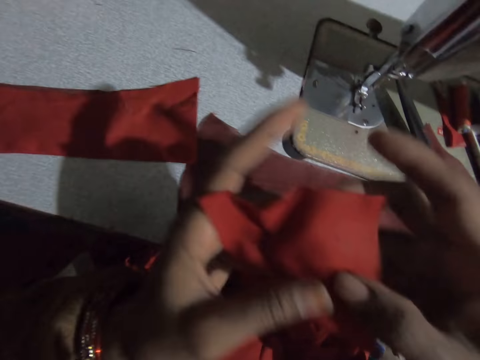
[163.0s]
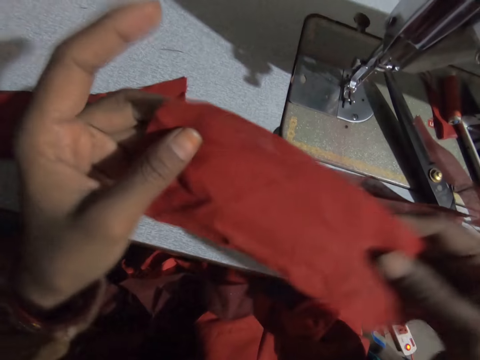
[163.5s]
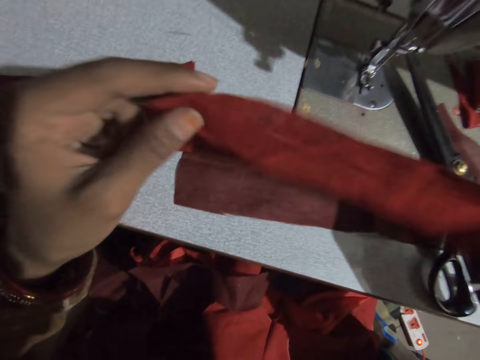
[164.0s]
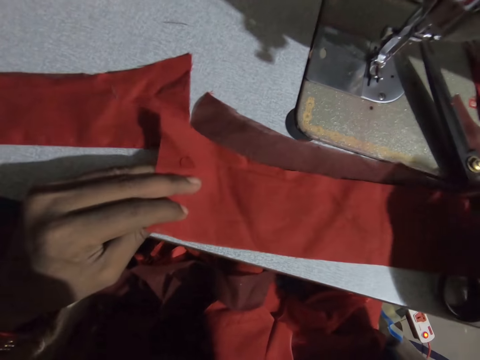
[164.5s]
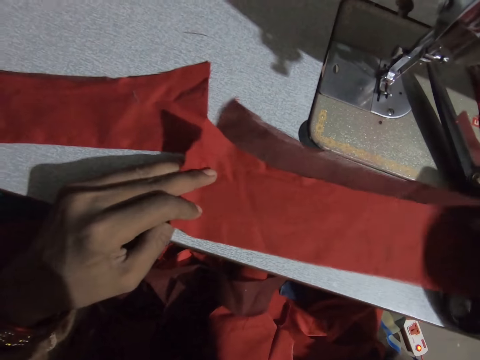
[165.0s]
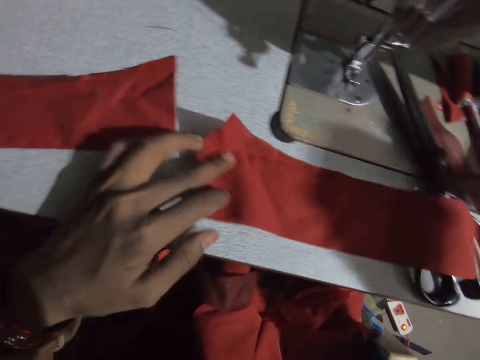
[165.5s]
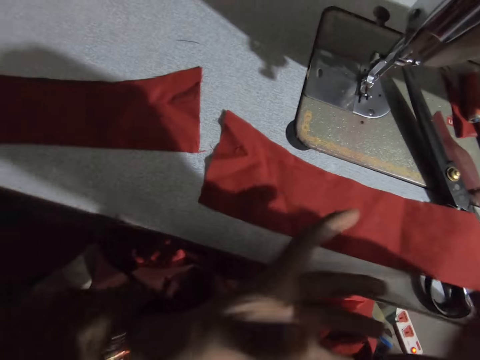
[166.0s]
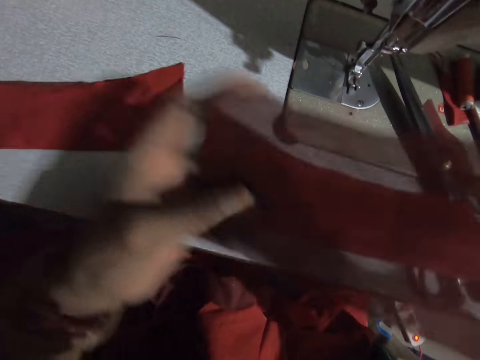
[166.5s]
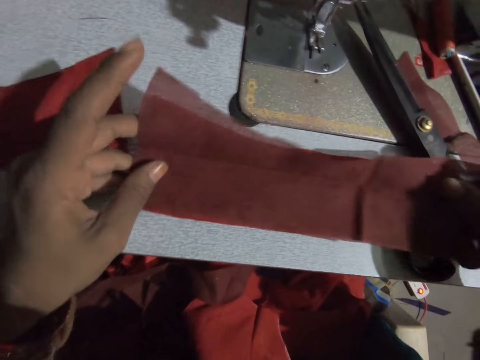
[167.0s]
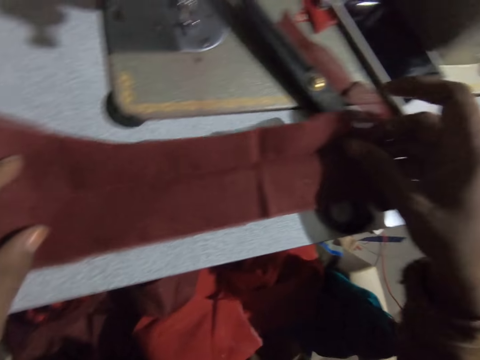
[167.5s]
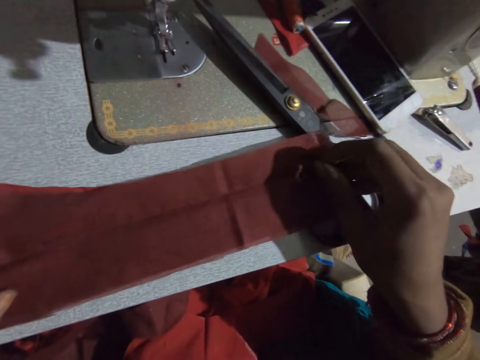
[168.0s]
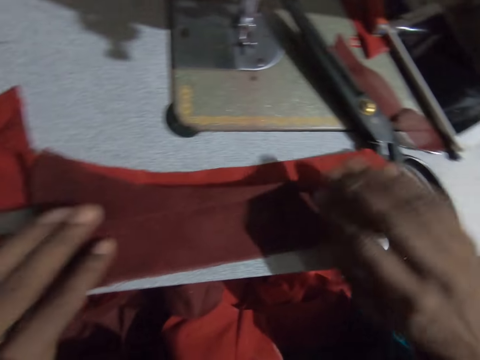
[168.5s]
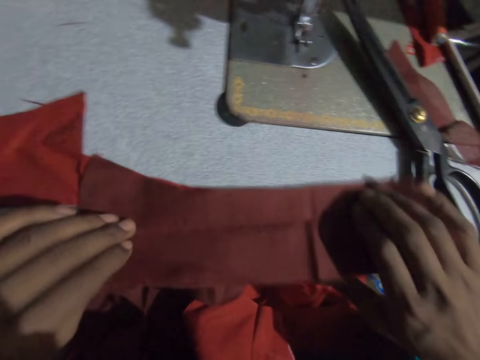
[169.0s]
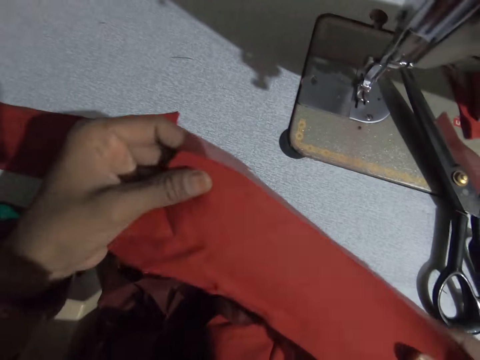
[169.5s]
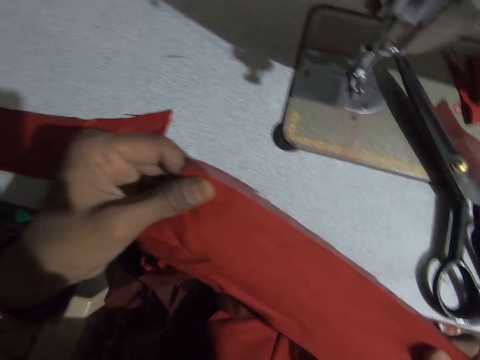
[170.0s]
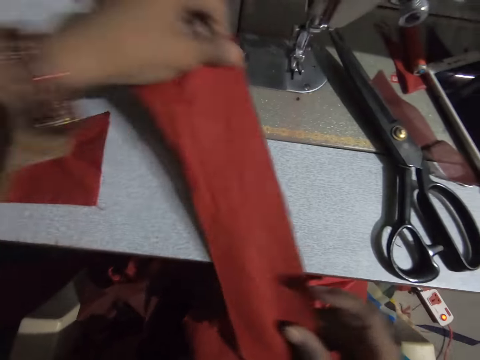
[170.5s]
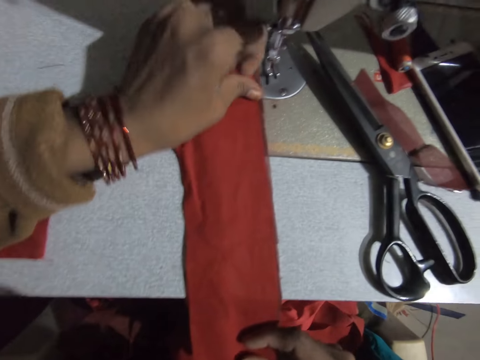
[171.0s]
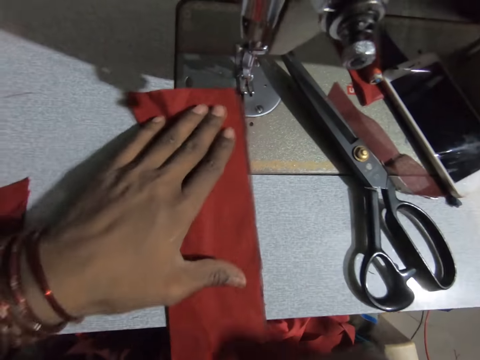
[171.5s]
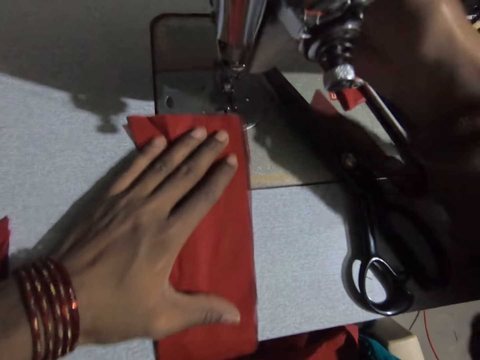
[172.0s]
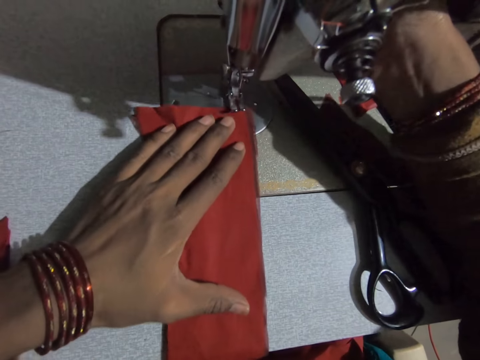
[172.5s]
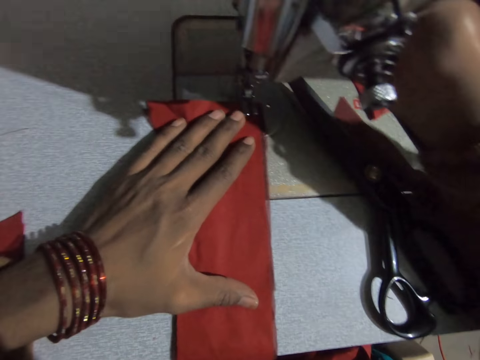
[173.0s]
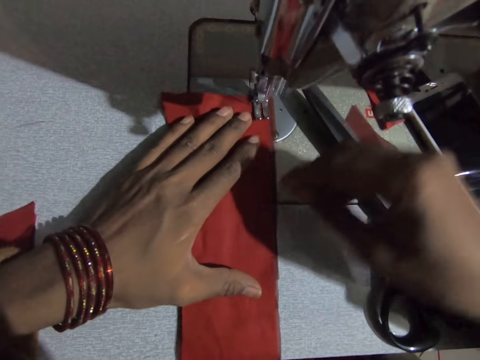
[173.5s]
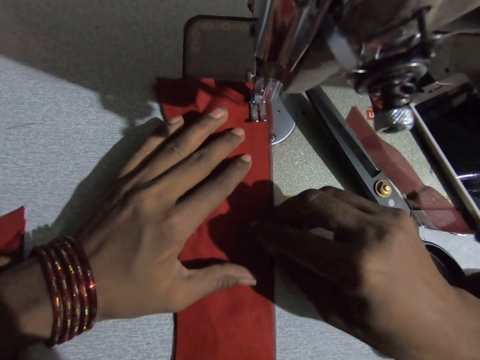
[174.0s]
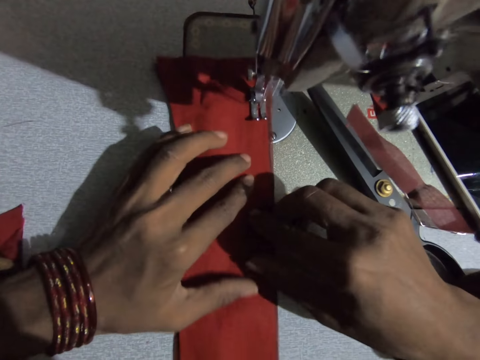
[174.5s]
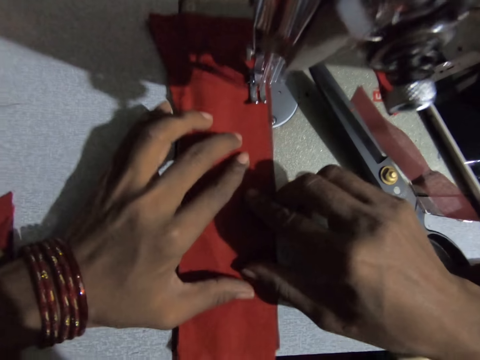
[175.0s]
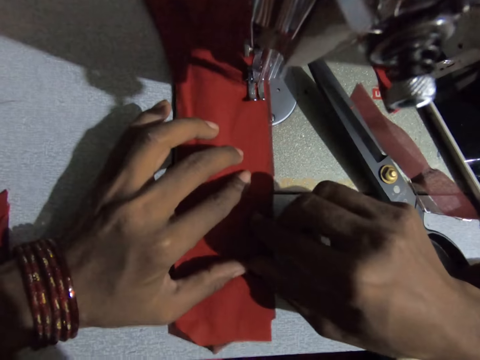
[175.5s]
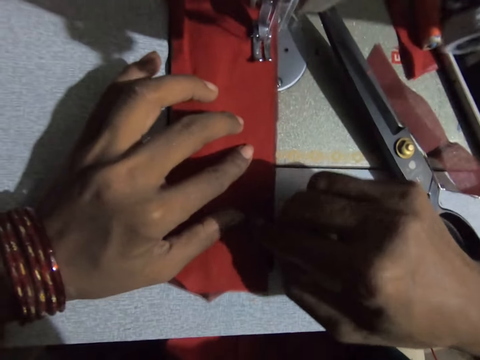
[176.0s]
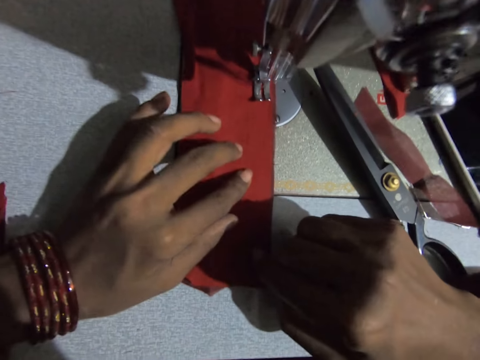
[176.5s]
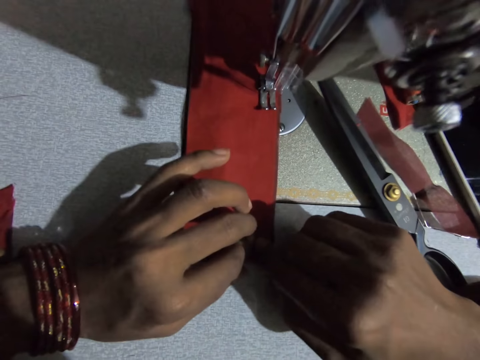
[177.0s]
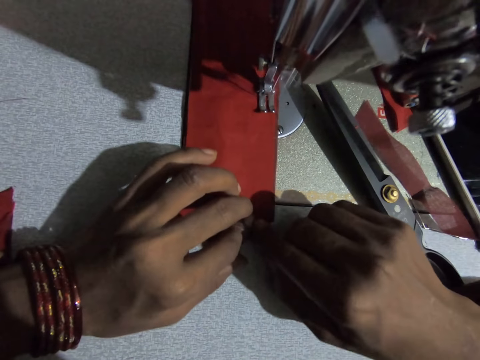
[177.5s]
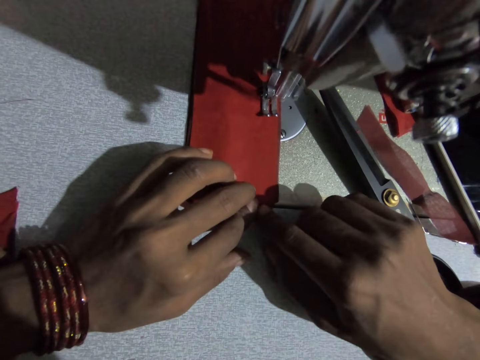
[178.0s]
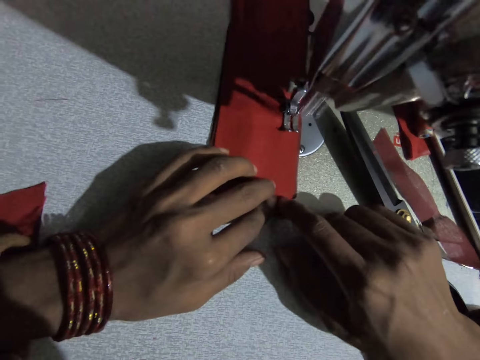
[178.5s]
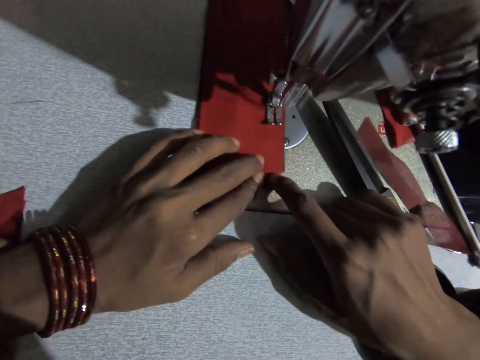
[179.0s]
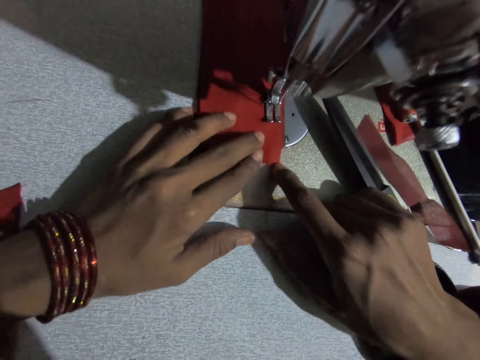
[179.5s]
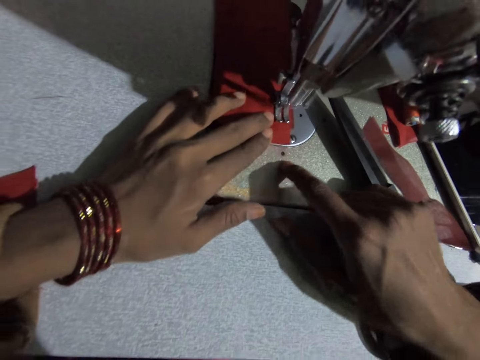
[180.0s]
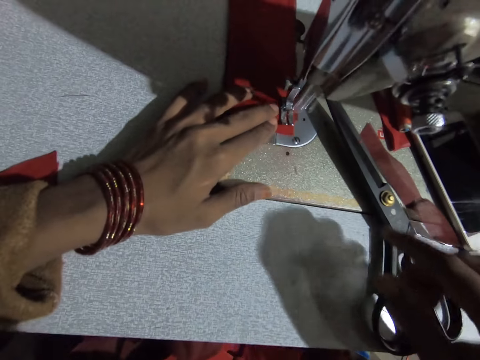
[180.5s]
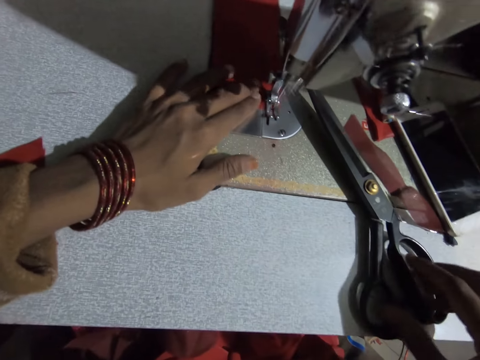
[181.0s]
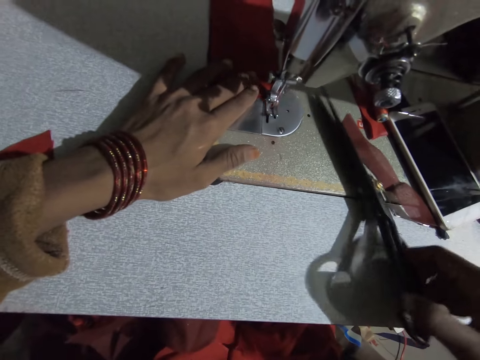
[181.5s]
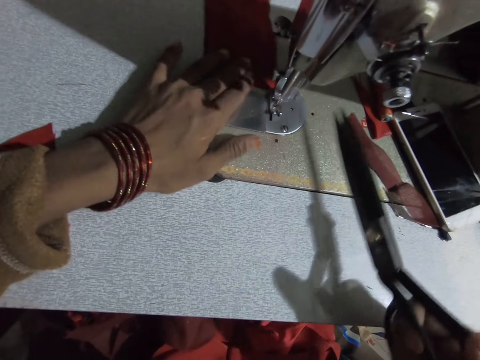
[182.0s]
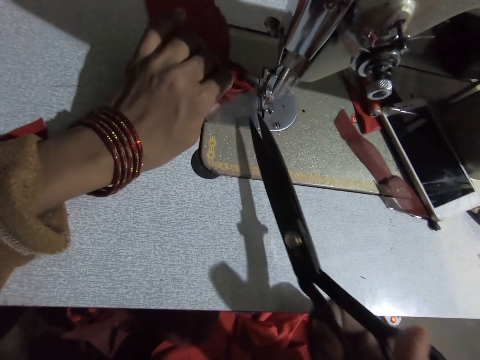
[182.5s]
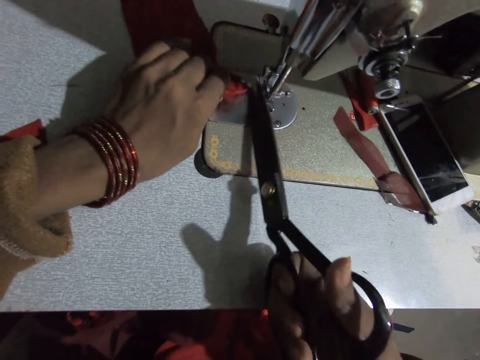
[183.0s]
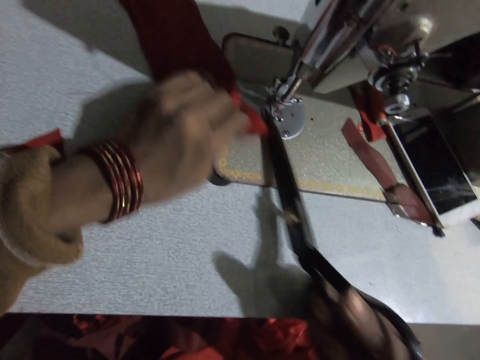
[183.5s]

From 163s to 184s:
The camera wearer puts a piece of cloth on another cloth. He adjusts the cloths. He places another piece of cloth on another cloth on the sewing machine. He adjusts the cloths, pushes the cloth under the presser foot, and sews the piece of cloth with the sewing machine. He takes scissors. He cuts a thread line with the scissors in his right hand.

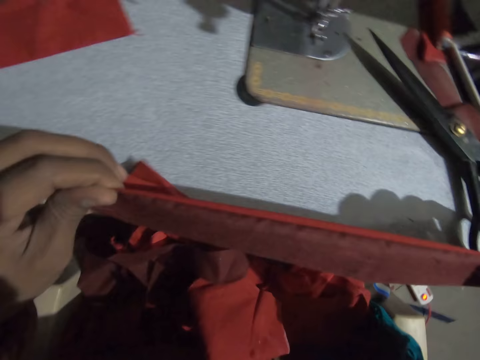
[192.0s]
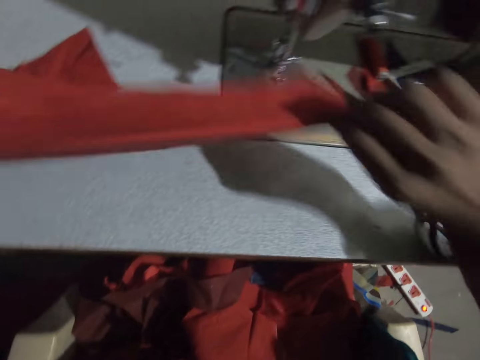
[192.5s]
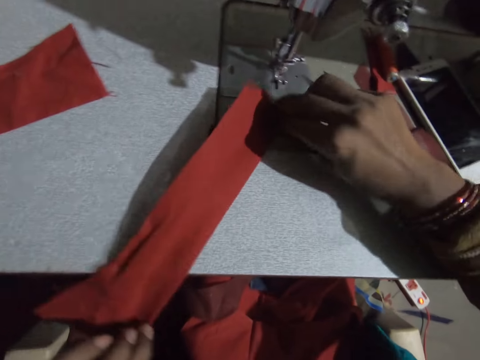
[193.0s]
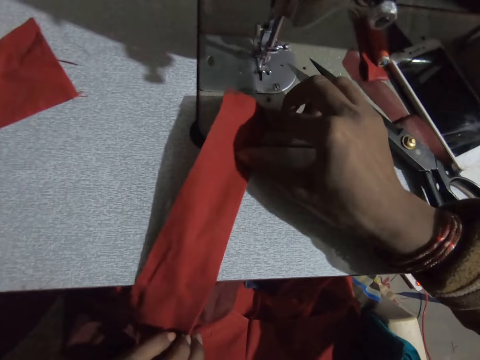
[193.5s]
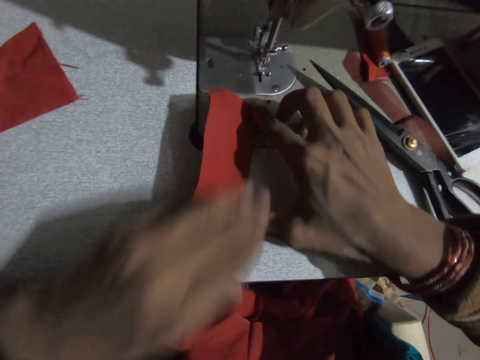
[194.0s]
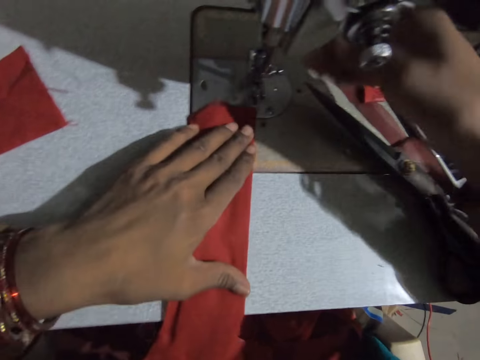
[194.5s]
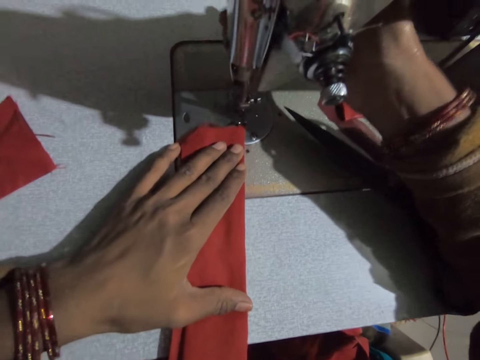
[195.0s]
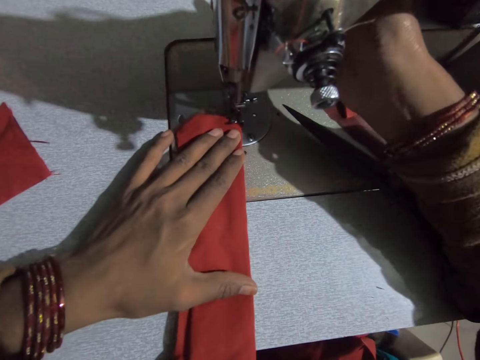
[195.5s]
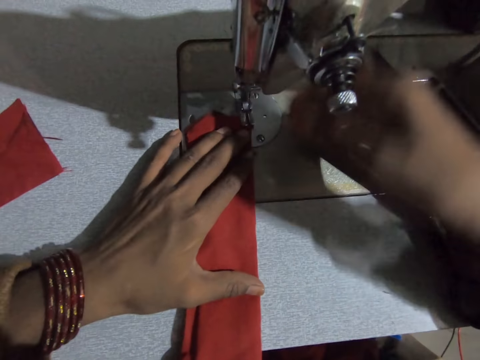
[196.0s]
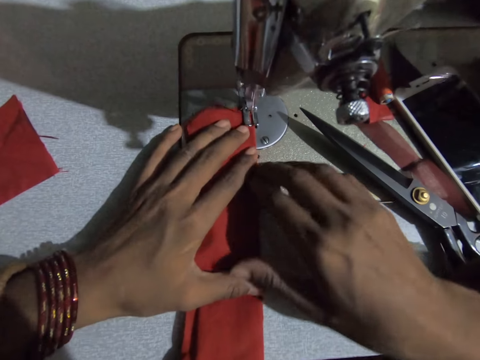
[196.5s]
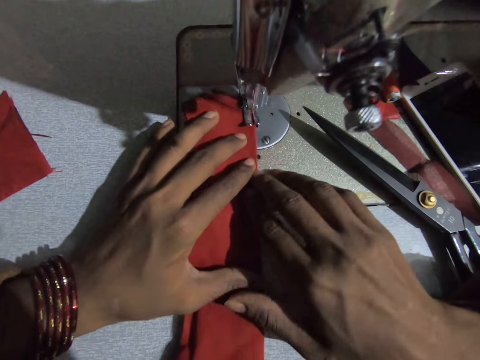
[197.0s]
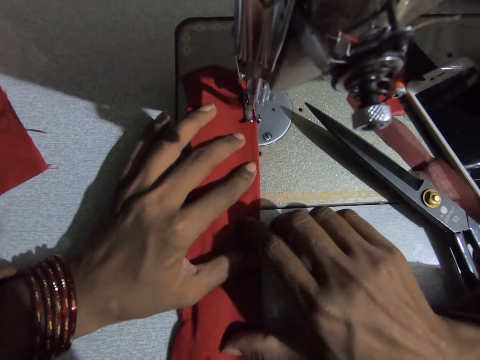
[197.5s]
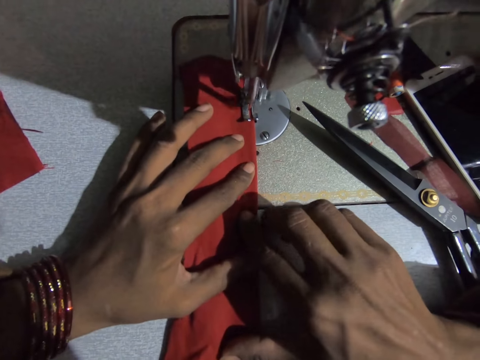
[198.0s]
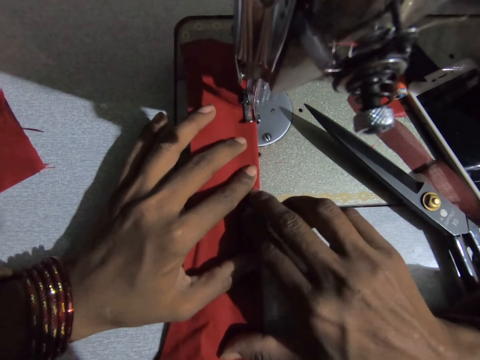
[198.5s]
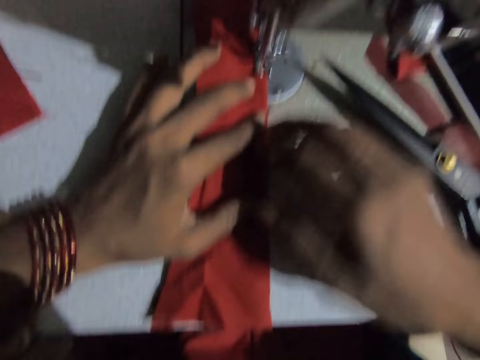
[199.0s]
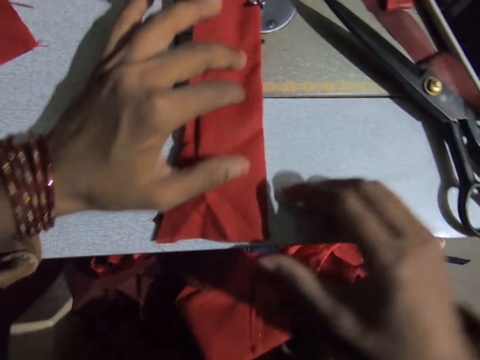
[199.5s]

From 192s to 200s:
The camera wearer pushes the cloth under the presser foot. They sew the piece of cloth with the sewing machine.
